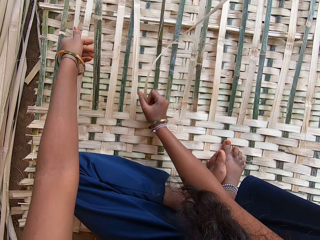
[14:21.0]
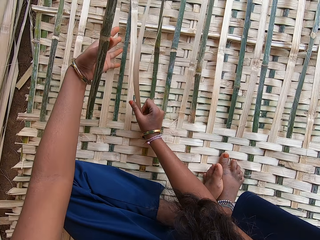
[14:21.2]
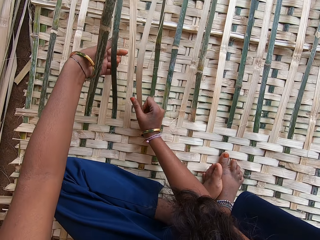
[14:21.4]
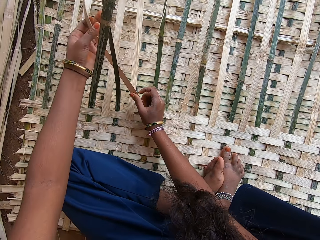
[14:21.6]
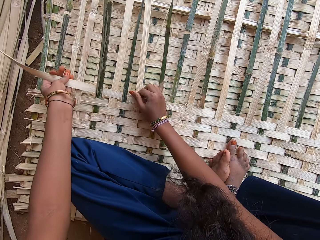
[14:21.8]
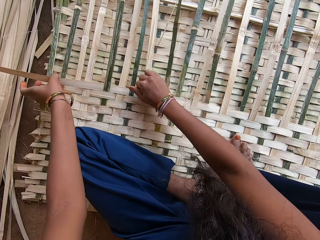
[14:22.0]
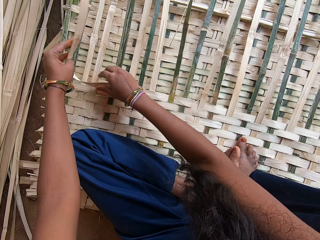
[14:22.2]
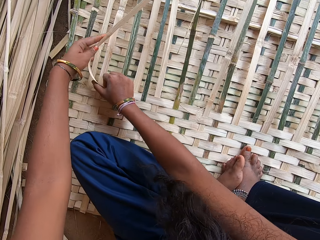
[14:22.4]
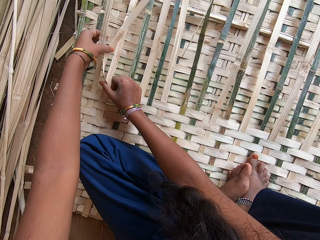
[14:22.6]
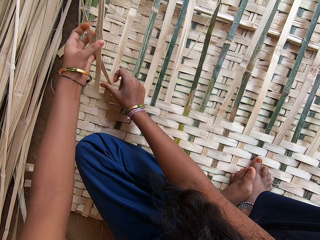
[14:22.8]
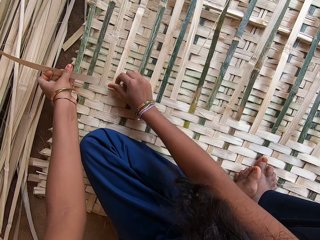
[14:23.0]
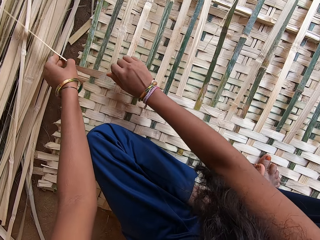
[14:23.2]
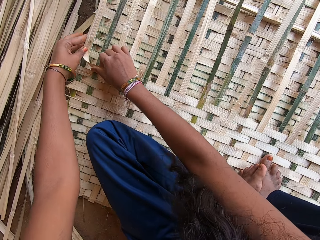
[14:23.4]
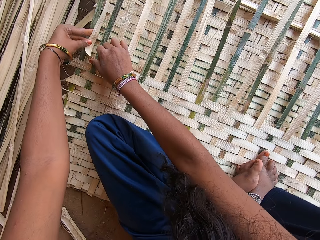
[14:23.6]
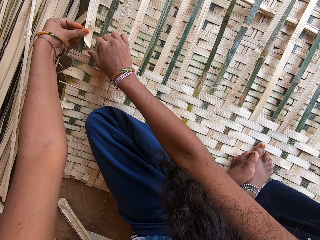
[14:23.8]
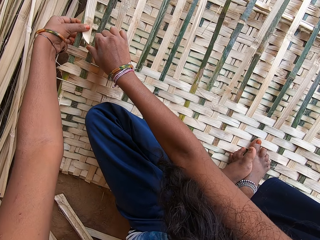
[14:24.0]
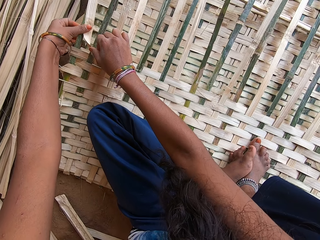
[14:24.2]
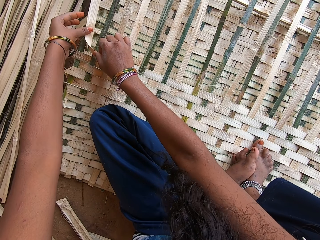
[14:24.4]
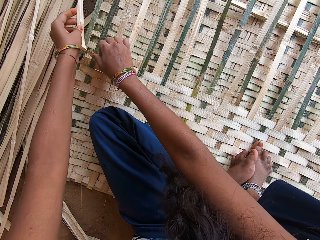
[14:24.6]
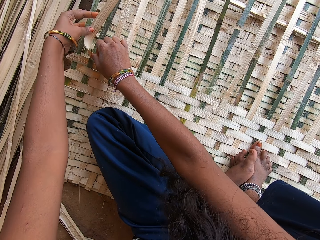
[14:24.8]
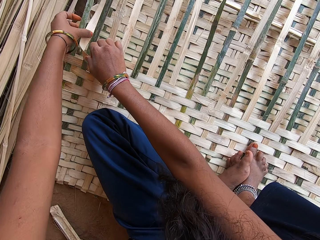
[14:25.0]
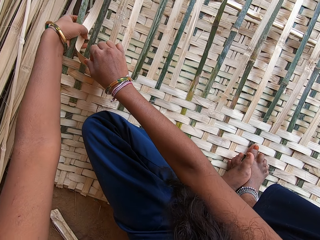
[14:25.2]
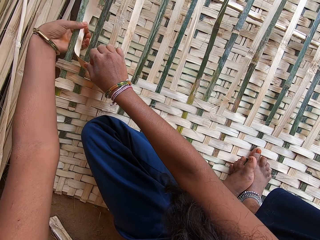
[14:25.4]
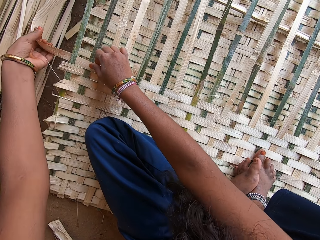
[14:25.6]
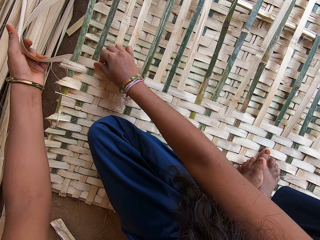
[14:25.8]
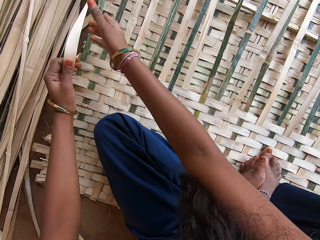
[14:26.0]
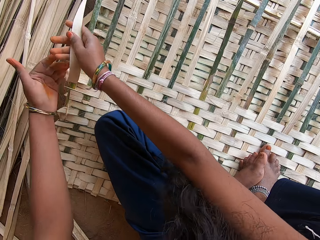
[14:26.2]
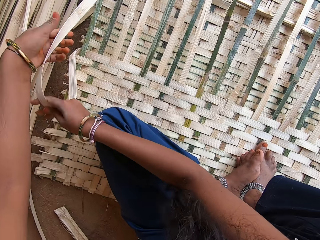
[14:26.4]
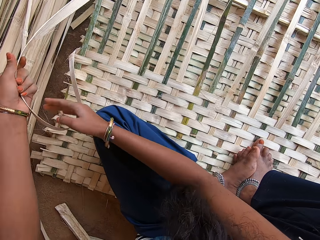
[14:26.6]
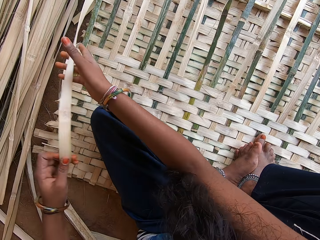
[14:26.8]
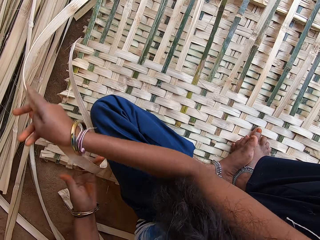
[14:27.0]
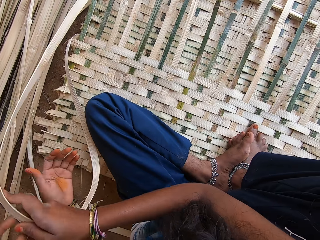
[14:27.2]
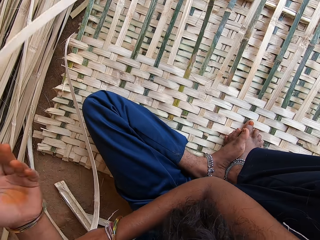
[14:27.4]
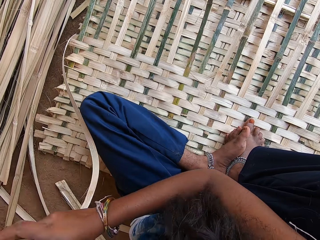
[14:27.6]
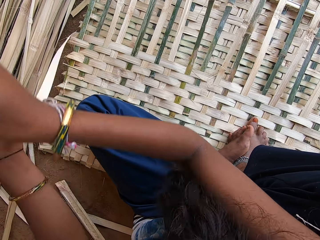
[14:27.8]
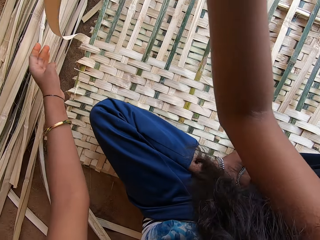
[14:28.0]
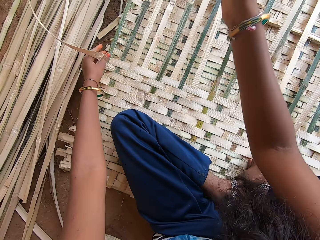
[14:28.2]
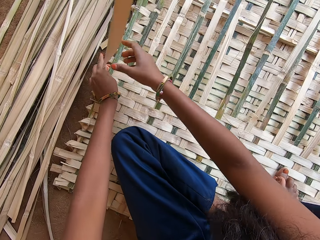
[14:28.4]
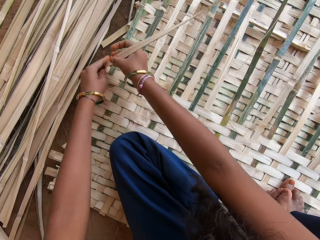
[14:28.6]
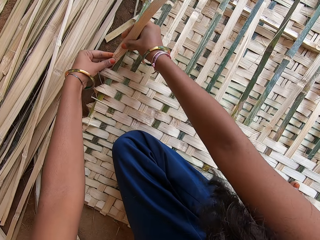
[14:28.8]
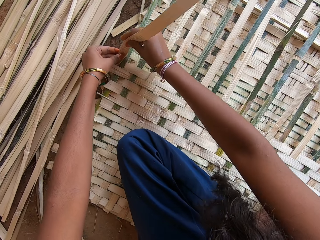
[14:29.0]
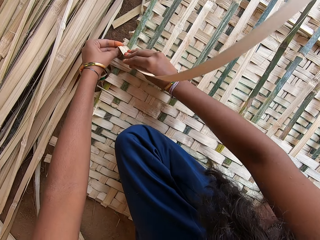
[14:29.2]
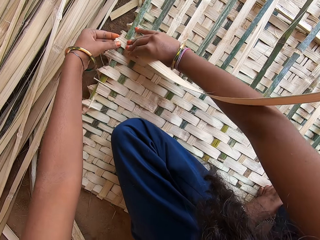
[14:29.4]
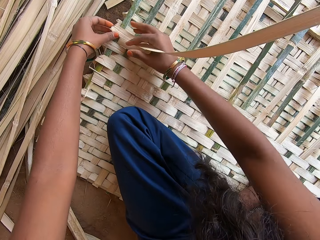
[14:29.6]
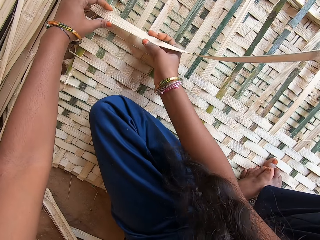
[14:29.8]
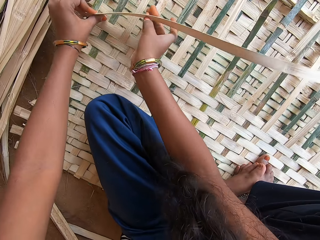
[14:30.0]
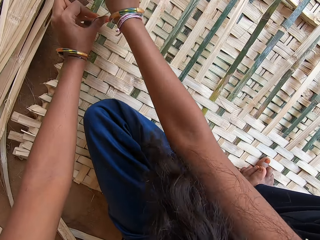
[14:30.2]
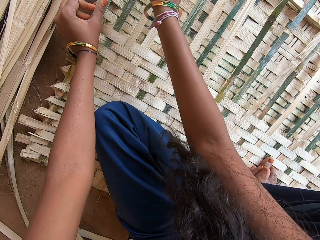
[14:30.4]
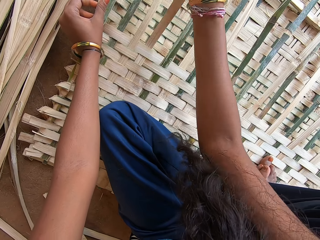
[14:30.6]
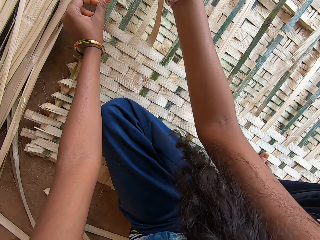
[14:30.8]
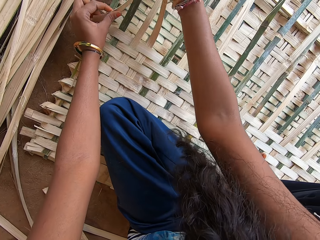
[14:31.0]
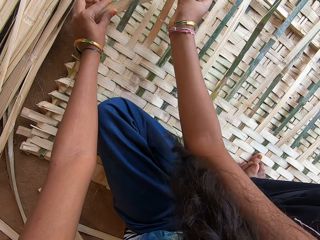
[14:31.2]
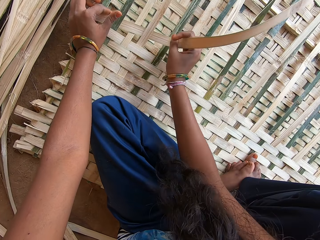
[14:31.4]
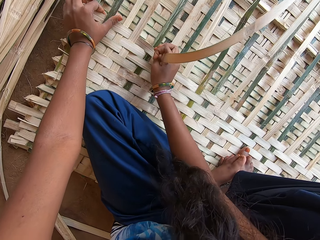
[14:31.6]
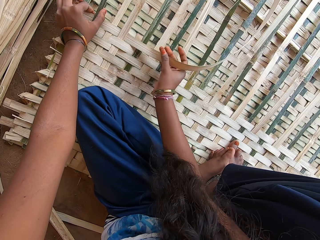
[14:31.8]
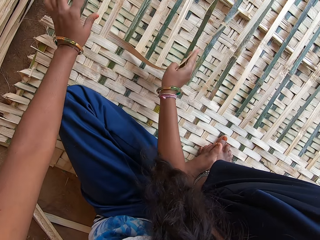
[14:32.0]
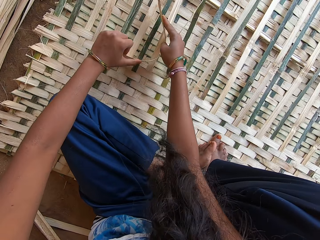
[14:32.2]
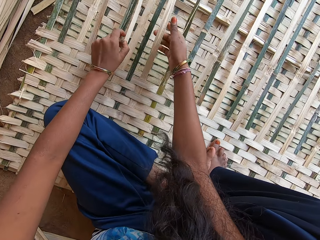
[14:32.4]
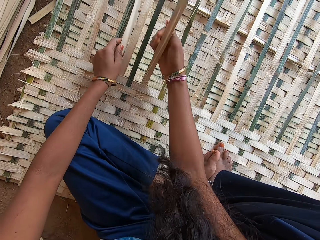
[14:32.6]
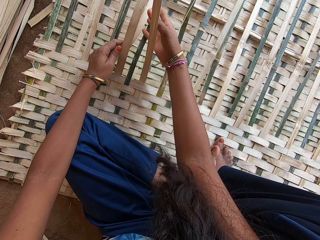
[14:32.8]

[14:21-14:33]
The camera wearer pulls the palm leaf with both hands. They weave the mat with the palm leaf.

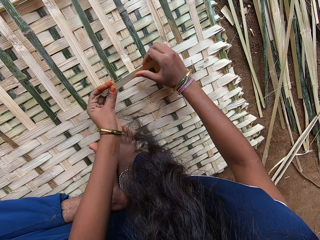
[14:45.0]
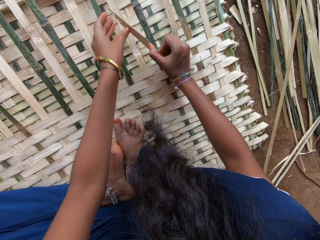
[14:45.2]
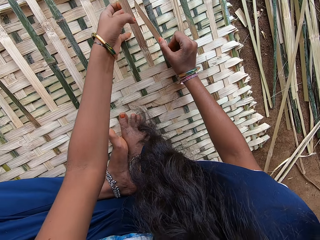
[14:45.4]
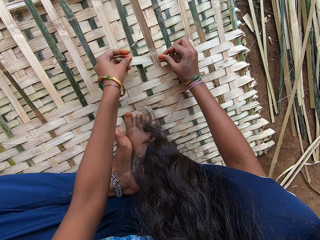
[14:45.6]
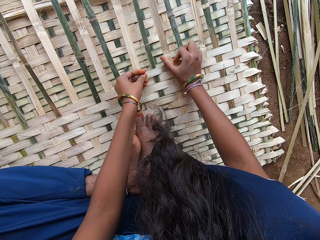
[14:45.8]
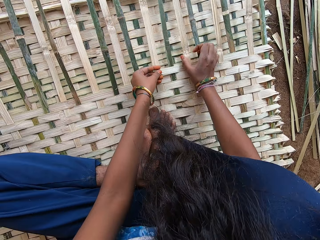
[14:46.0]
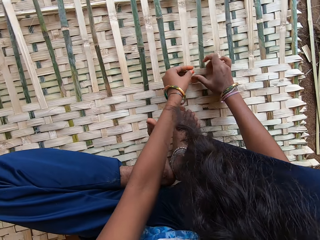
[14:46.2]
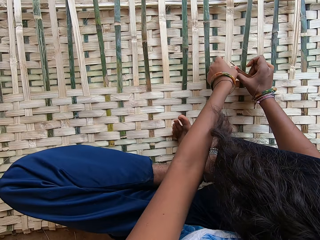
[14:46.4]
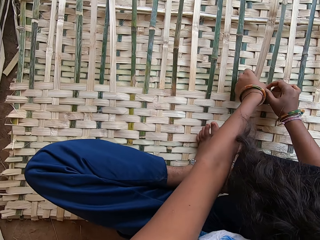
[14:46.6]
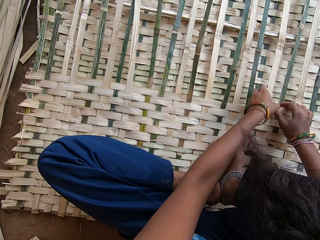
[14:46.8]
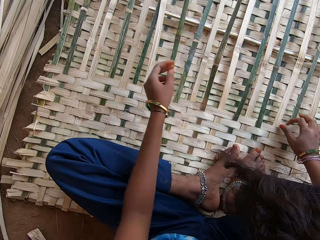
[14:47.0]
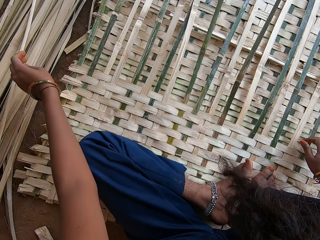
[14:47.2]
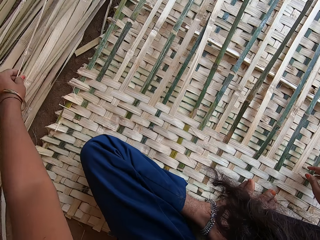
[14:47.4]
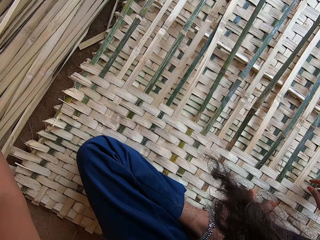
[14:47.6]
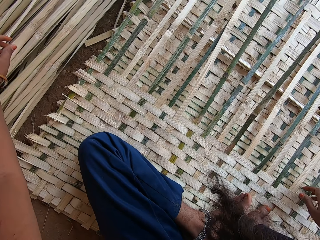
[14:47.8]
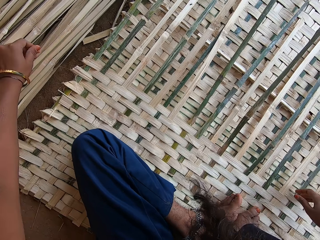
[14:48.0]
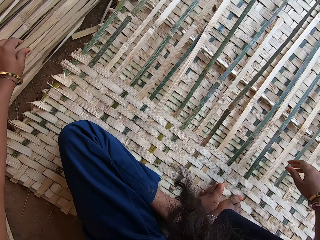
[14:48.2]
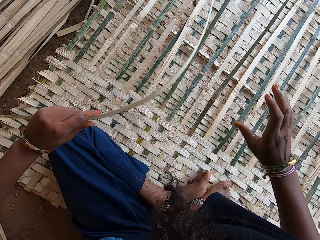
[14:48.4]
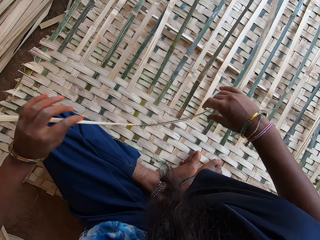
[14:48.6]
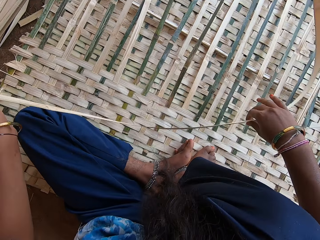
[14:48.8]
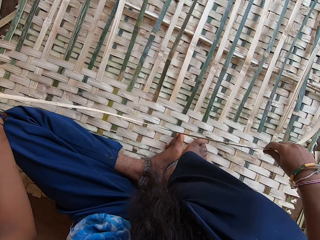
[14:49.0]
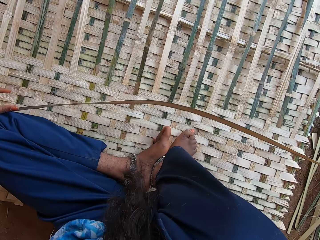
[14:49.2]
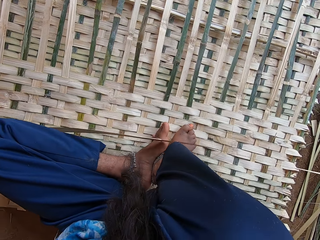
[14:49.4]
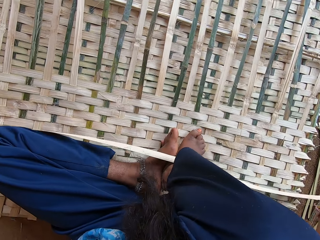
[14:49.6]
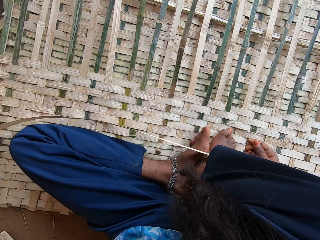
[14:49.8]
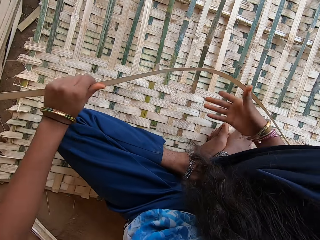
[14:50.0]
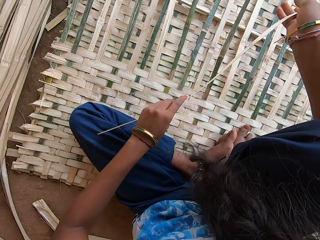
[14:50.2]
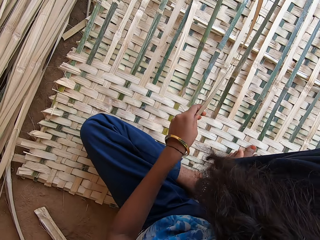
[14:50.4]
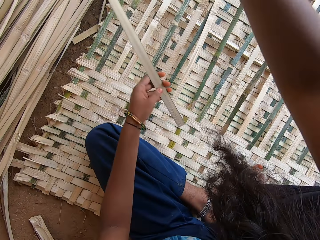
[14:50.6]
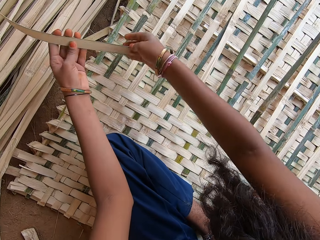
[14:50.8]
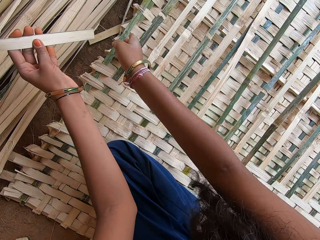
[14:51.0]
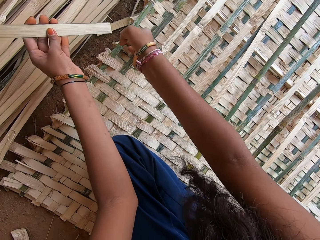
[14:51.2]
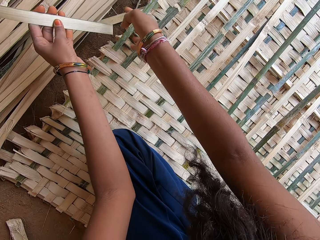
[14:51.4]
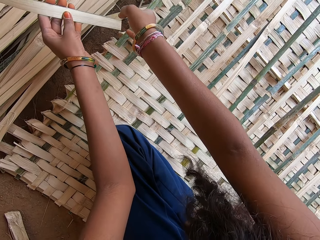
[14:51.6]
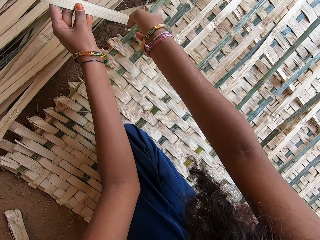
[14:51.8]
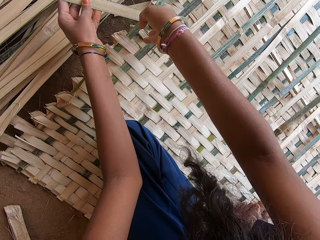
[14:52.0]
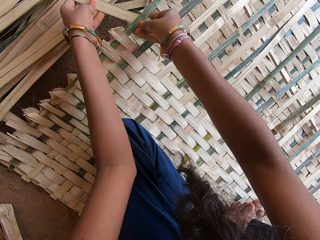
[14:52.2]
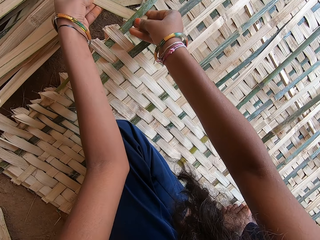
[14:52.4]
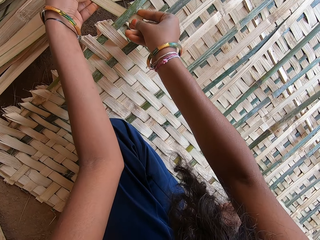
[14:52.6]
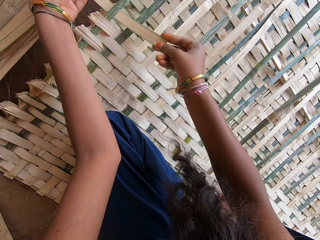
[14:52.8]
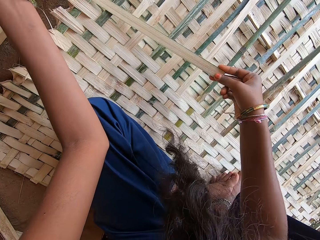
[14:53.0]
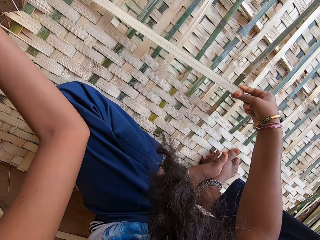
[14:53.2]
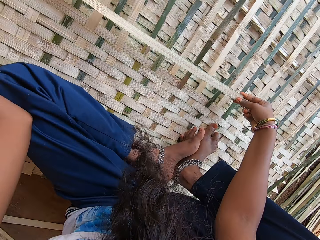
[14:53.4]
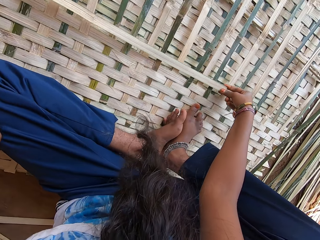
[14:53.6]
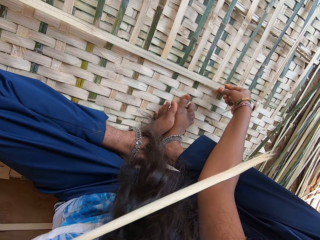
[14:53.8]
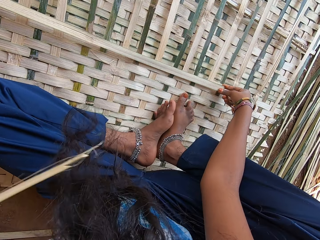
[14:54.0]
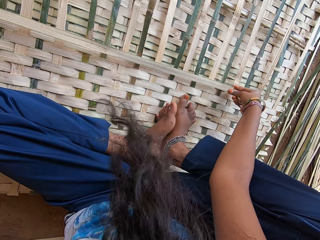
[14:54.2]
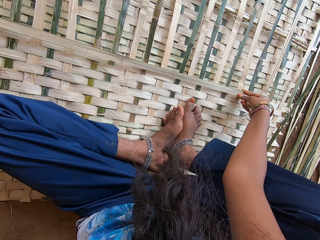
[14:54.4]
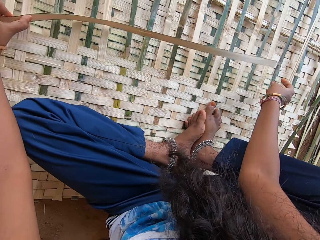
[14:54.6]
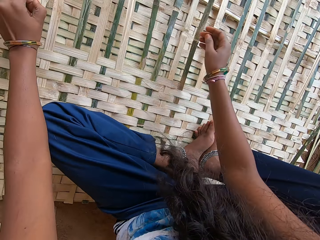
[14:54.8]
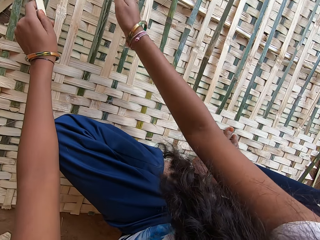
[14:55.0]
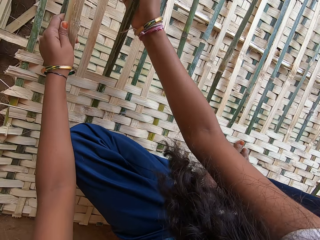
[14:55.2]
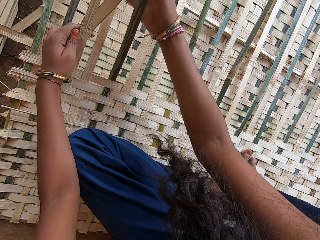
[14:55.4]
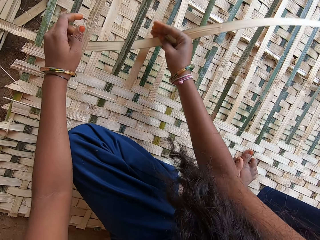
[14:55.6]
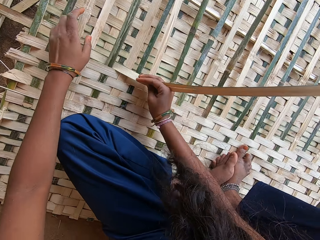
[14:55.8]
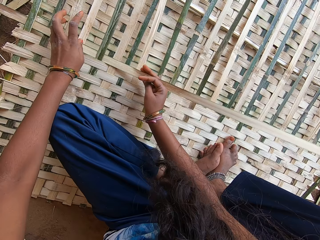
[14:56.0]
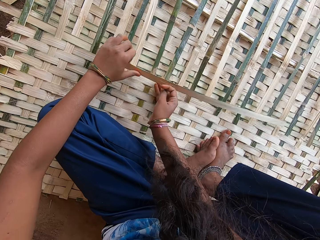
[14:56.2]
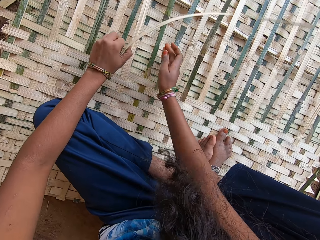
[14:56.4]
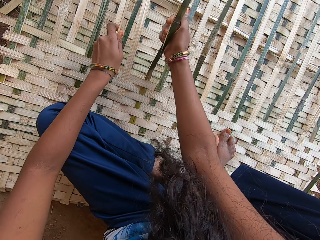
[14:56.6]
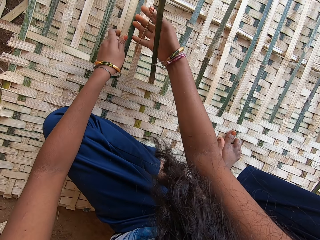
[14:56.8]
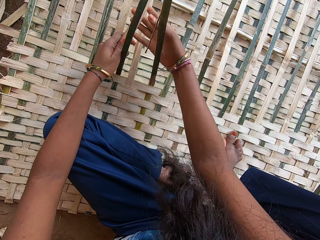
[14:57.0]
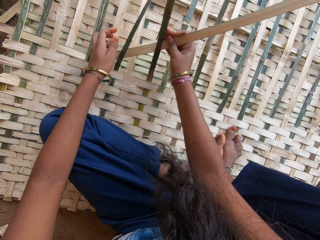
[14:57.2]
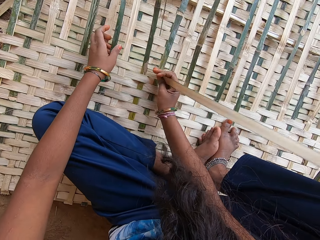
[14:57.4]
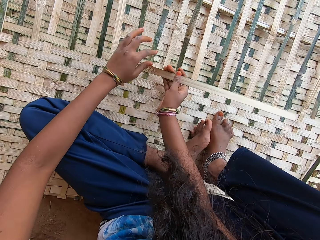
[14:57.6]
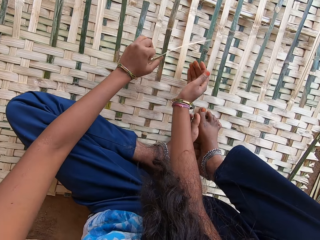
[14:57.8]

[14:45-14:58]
The camera wearer pulls her hand off the palm leaf. She picks up a palm leaf with her left hand. She pulls the palm leaf with both hands, aligns the palm leaf and weaves the mat with the palm leaf.
